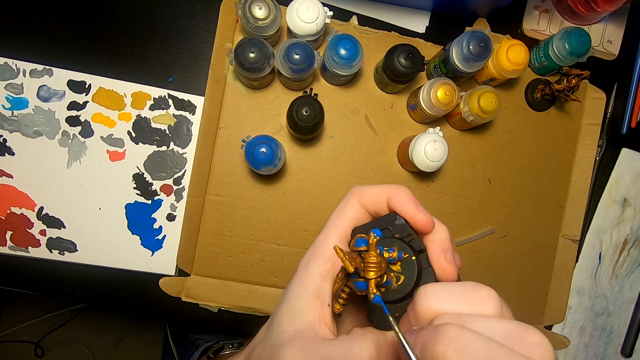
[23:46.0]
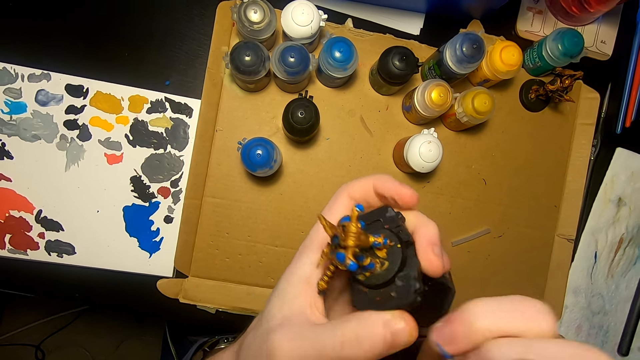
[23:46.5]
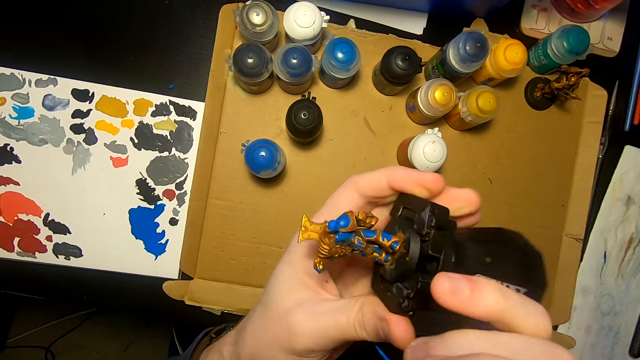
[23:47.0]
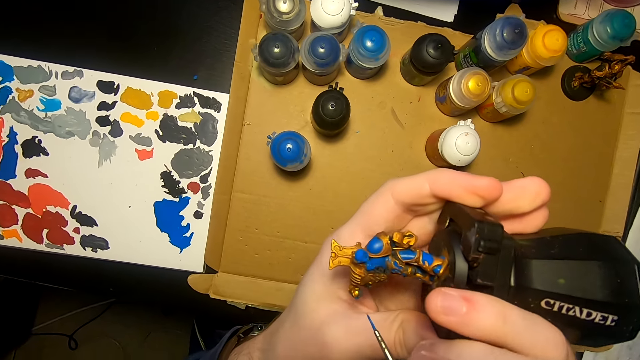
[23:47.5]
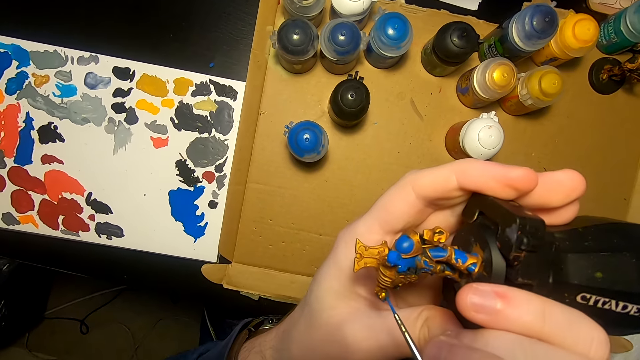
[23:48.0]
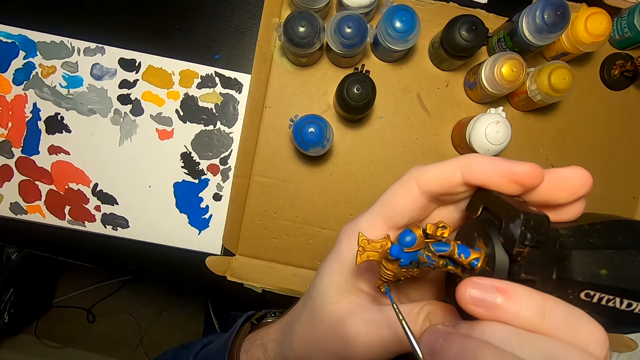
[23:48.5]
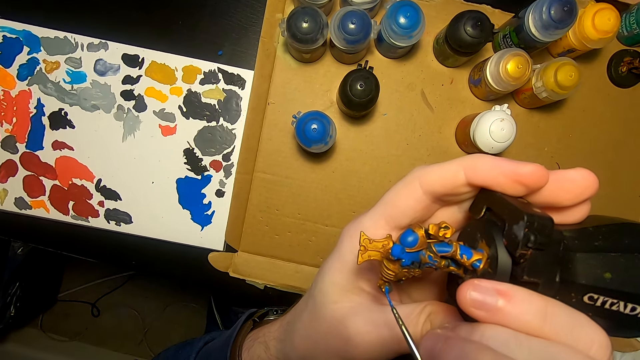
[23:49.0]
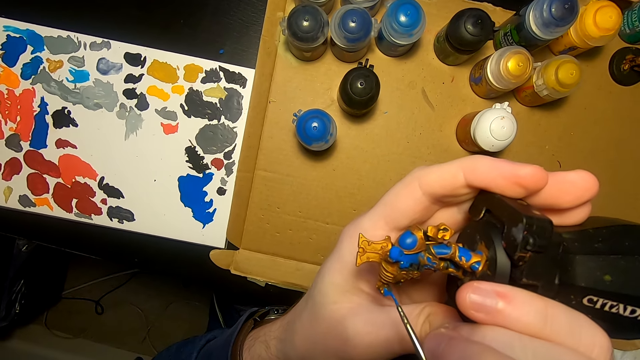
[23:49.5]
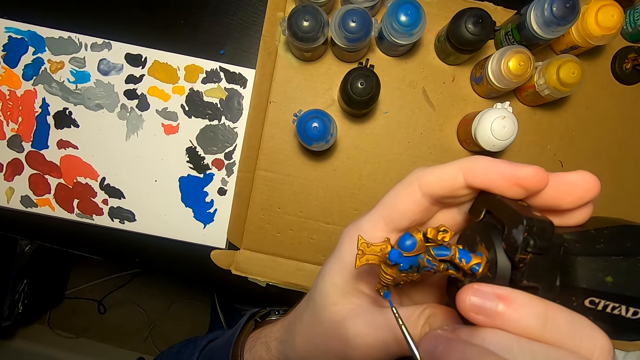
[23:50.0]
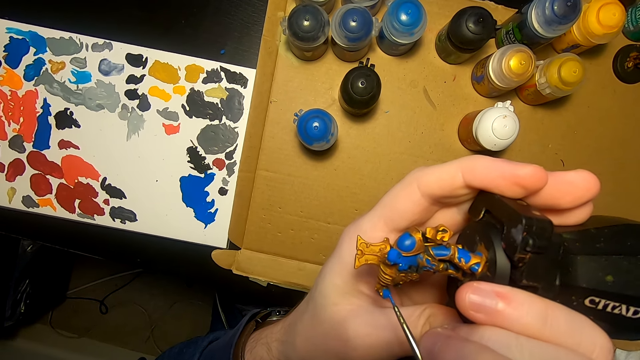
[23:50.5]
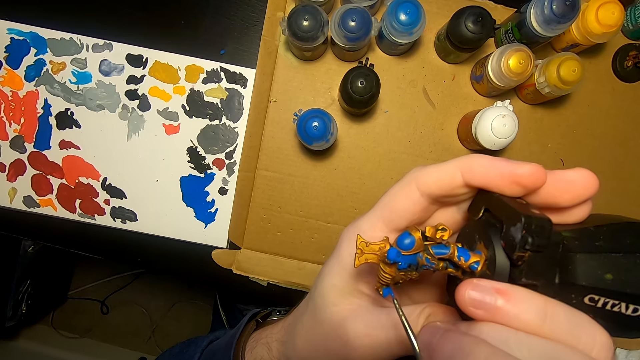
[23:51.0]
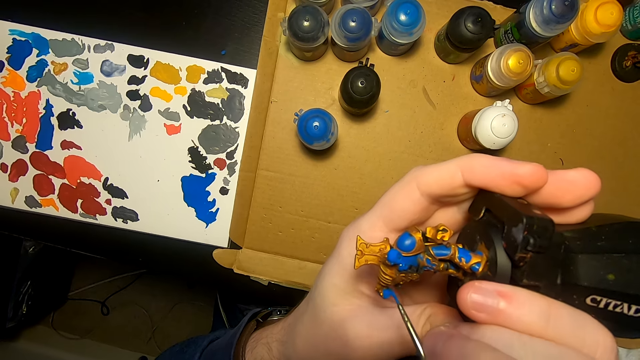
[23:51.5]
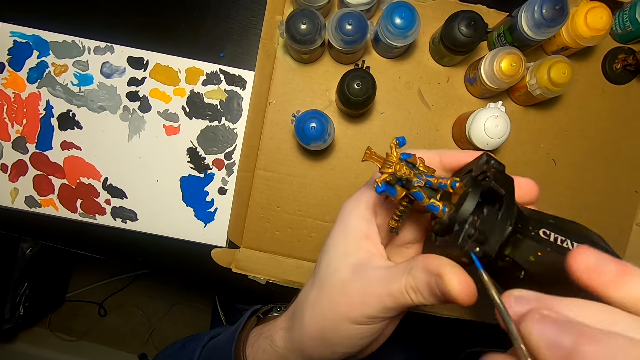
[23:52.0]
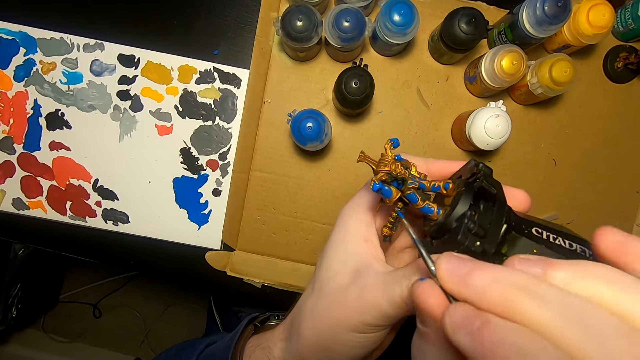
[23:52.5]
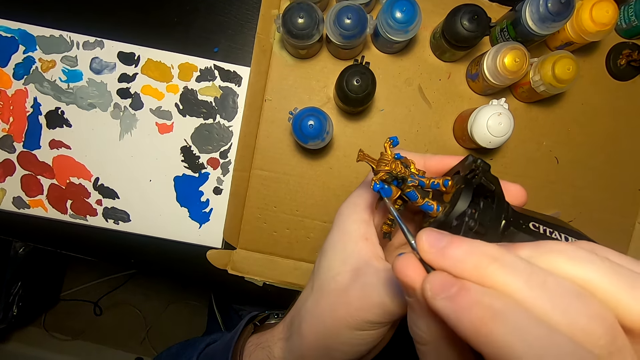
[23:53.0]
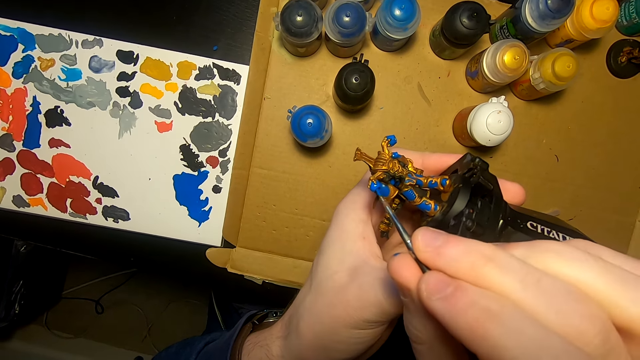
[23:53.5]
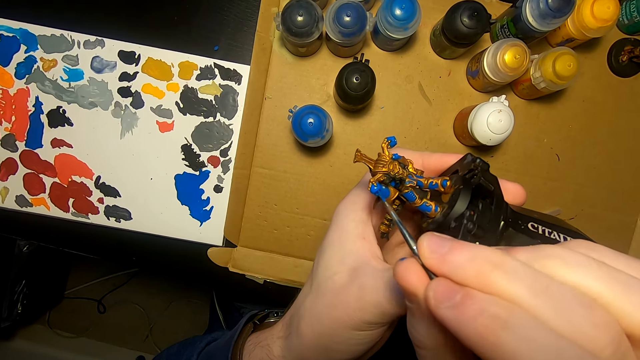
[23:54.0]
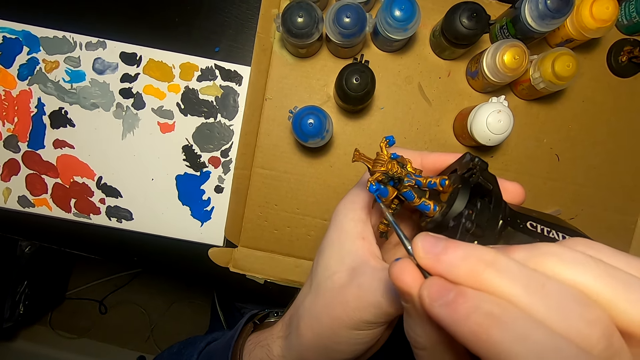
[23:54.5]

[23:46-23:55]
The camera wearer turns something. They apply paint on something.

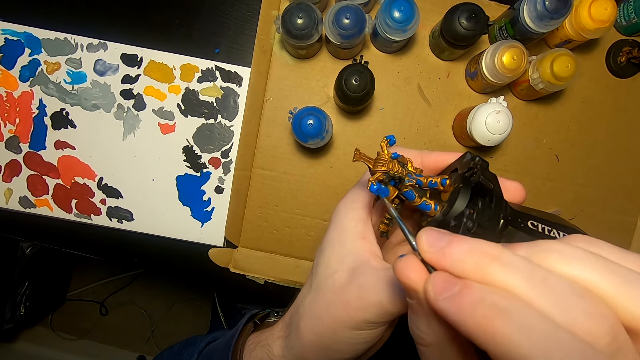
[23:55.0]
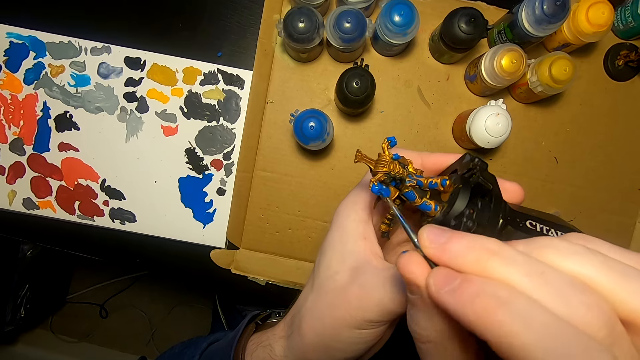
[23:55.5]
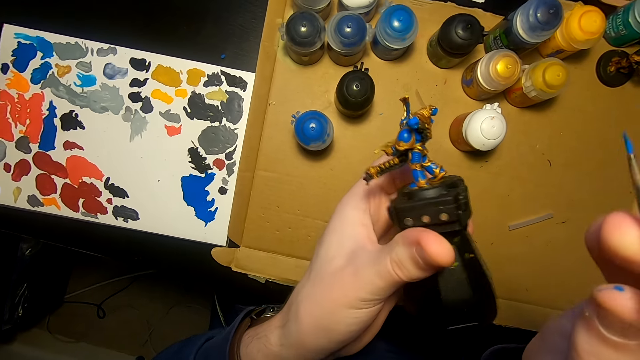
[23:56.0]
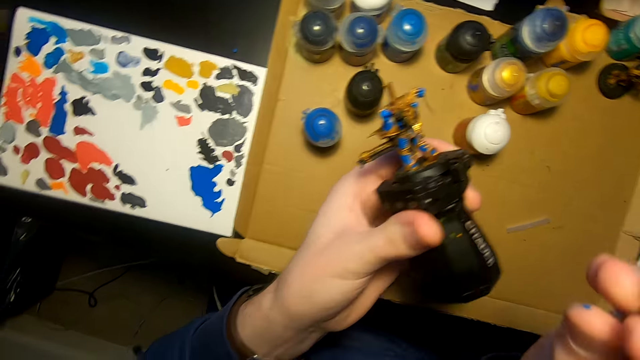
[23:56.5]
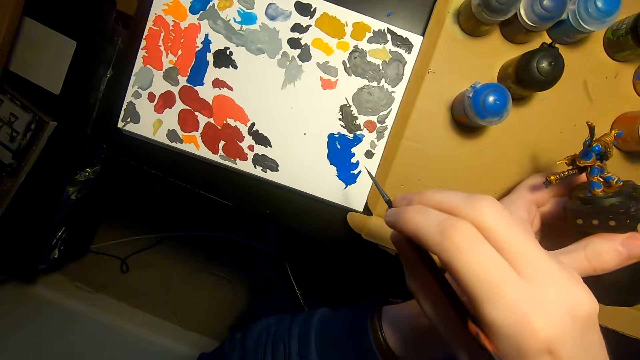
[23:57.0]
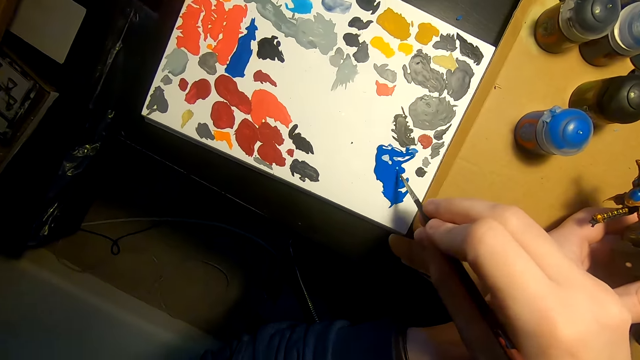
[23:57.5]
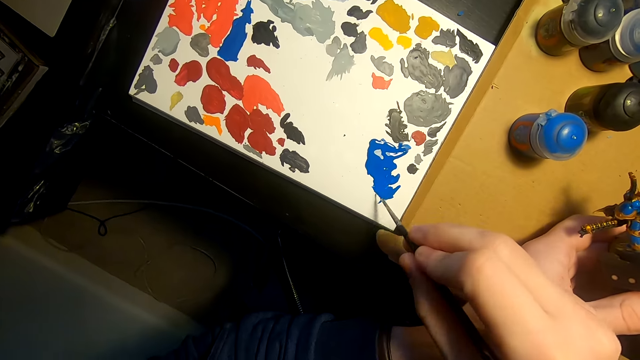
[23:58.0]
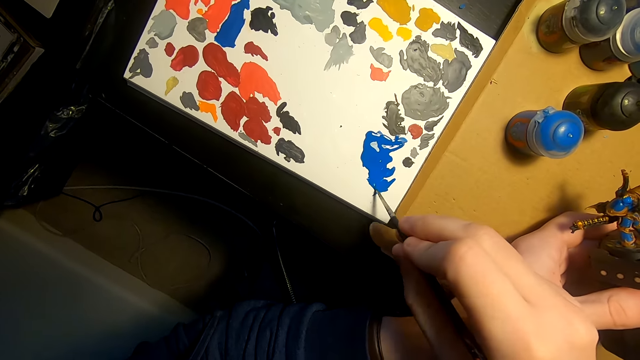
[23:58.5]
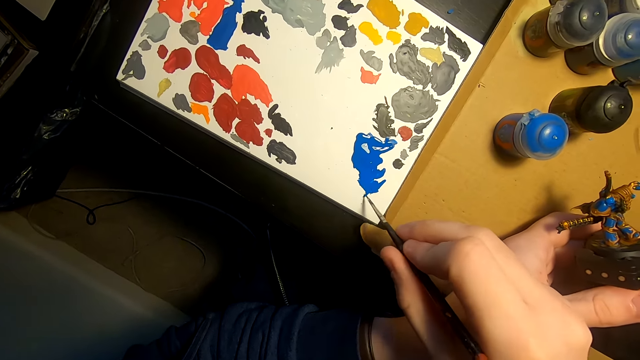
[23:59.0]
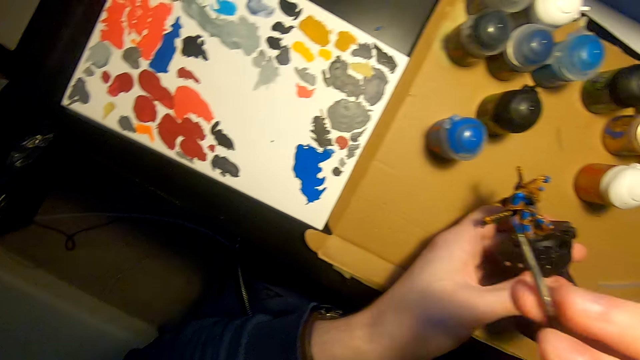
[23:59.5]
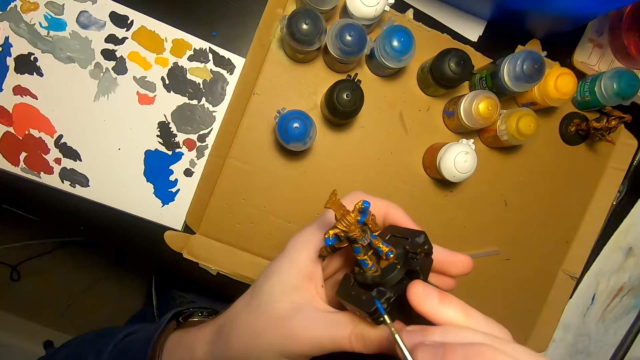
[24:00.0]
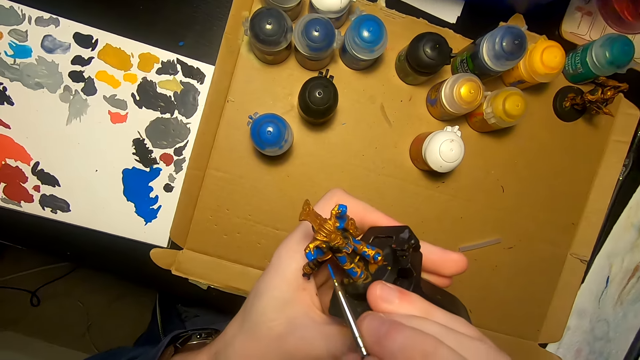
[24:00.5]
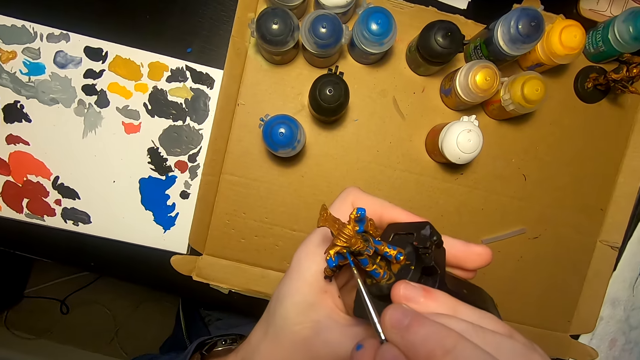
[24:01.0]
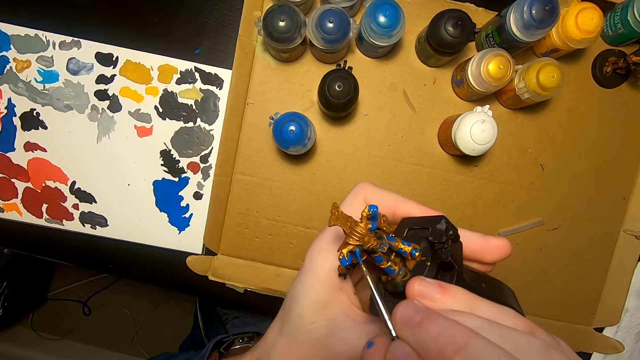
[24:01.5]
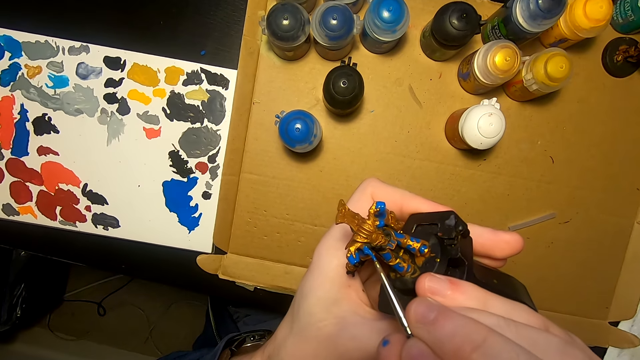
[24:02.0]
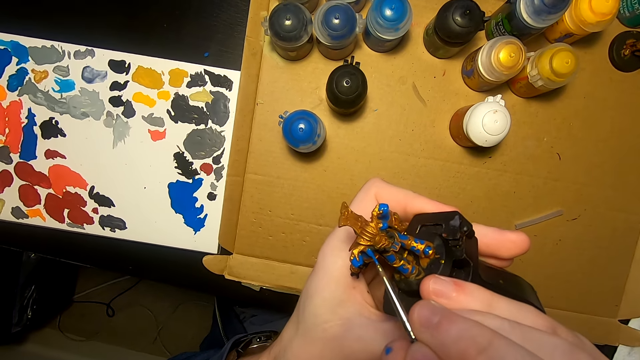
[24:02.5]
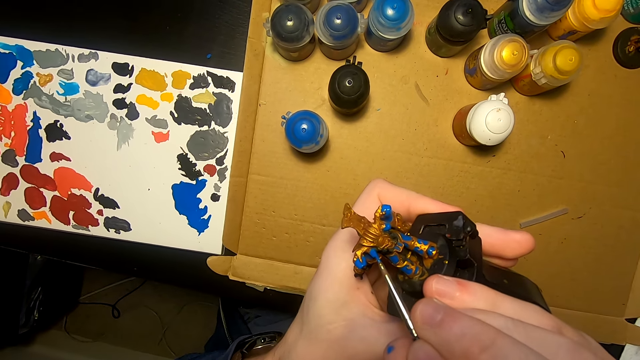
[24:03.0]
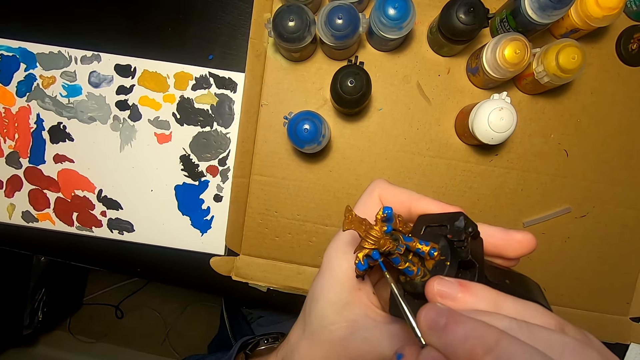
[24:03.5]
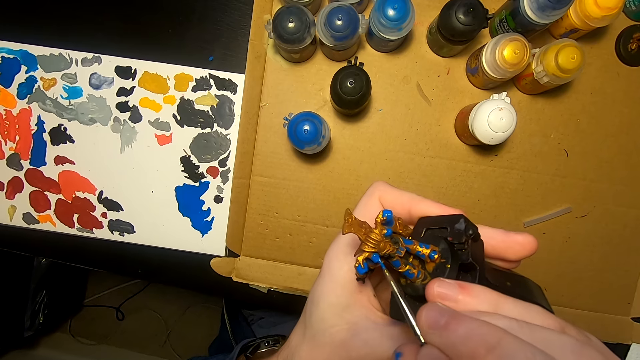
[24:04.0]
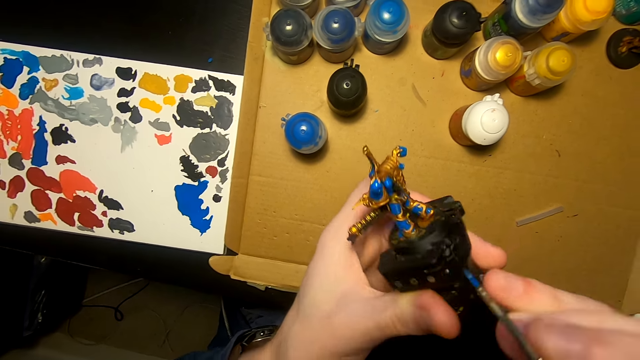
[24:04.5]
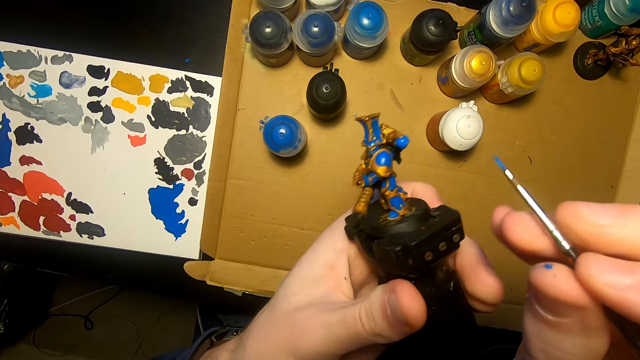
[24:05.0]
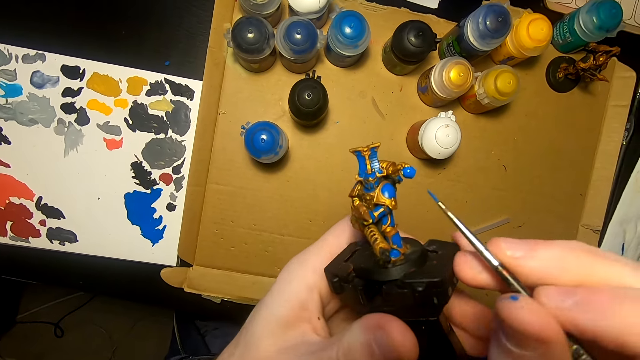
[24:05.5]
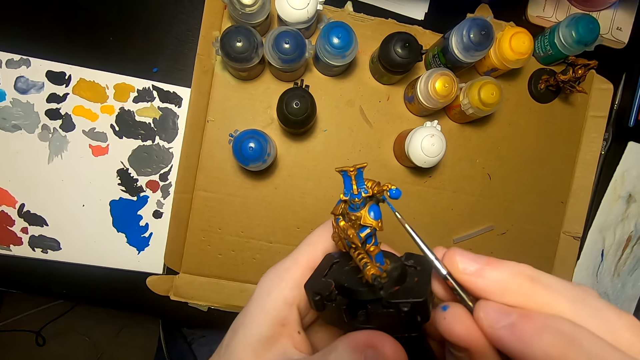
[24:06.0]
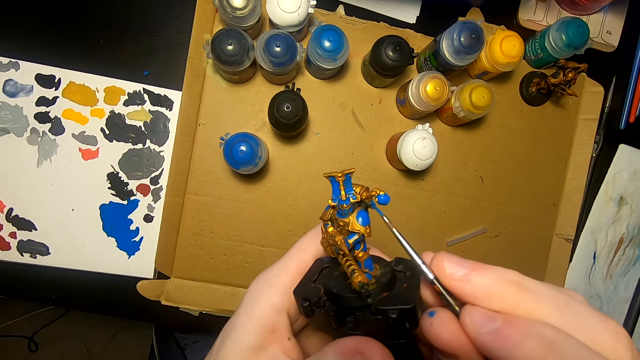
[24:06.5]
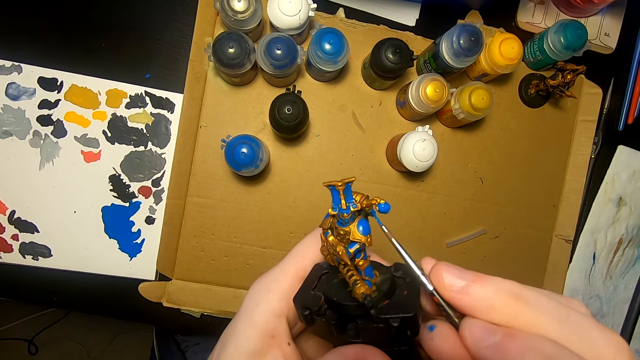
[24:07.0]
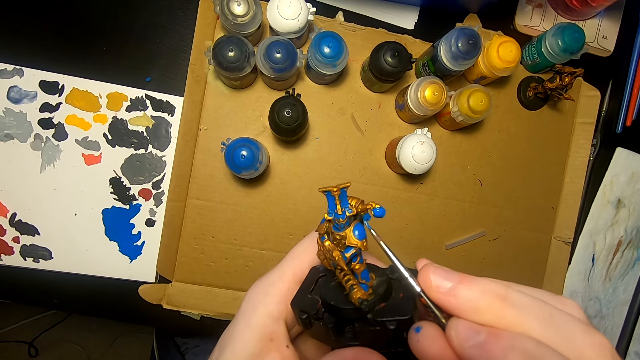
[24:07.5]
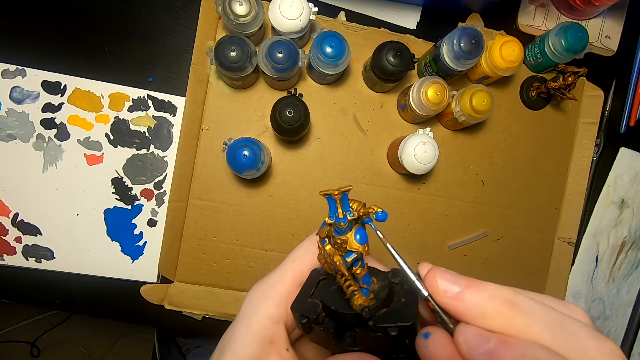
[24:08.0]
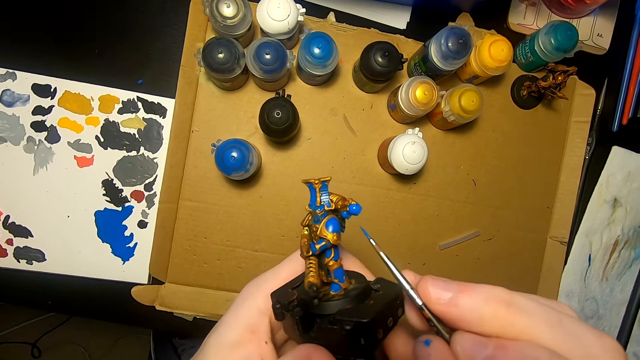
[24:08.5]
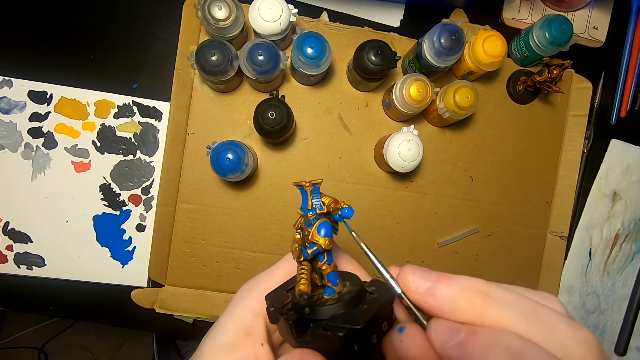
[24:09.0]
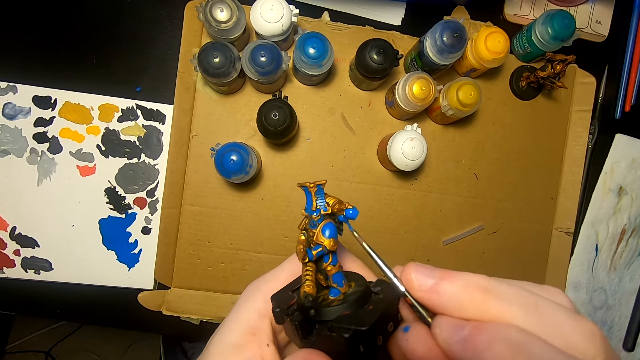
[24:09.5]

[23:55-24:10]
The camera wearer dips the paint brush in the paint. They paint the model sculpture with a painting brush. They turn something. They apply paint on something.
